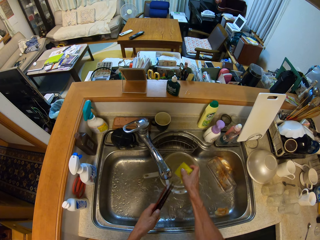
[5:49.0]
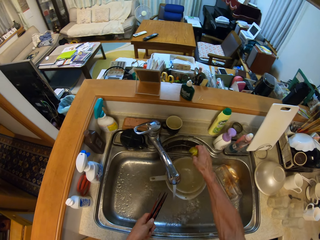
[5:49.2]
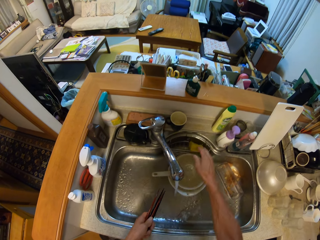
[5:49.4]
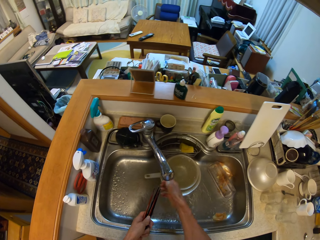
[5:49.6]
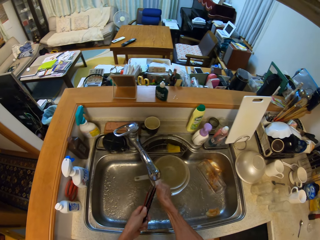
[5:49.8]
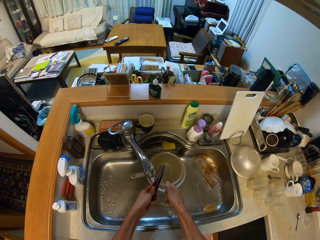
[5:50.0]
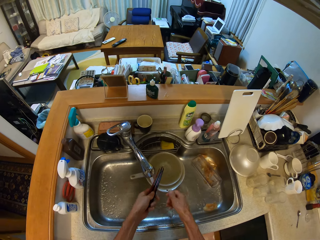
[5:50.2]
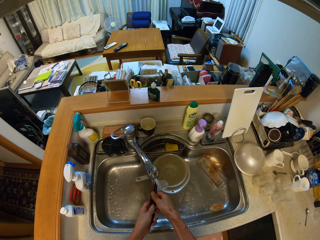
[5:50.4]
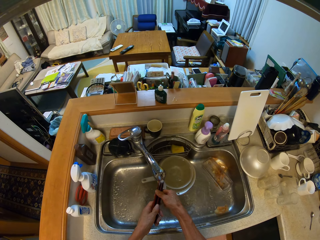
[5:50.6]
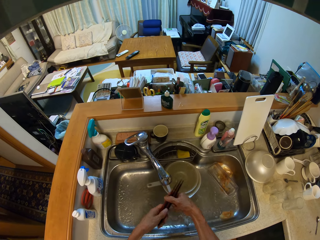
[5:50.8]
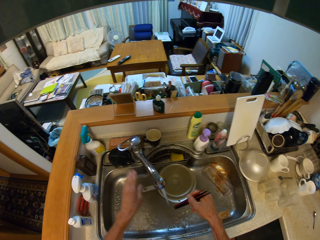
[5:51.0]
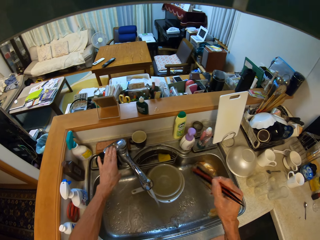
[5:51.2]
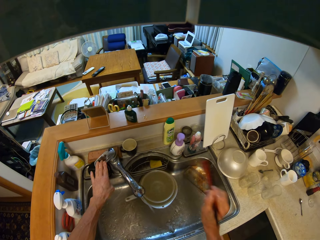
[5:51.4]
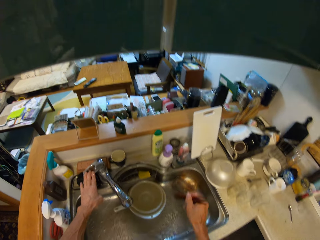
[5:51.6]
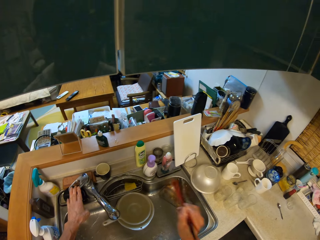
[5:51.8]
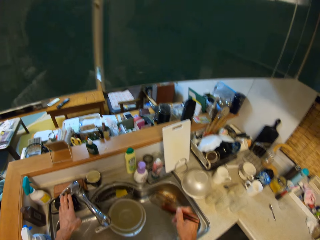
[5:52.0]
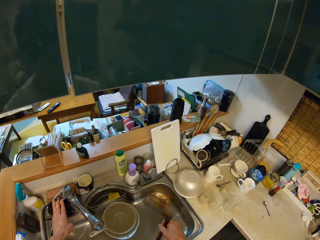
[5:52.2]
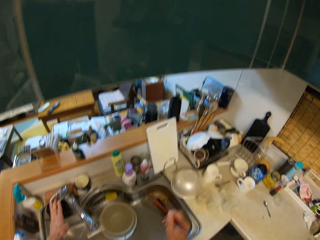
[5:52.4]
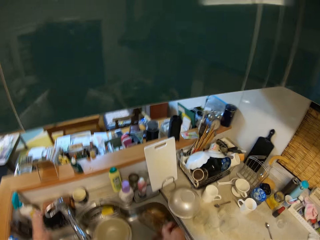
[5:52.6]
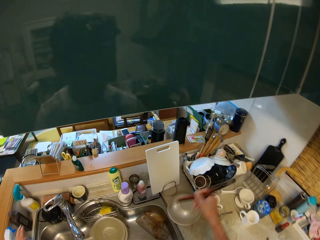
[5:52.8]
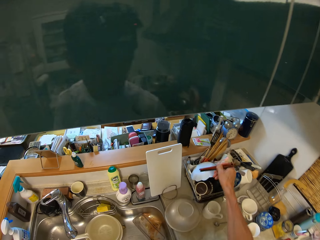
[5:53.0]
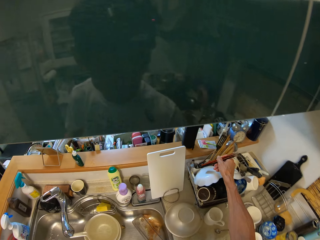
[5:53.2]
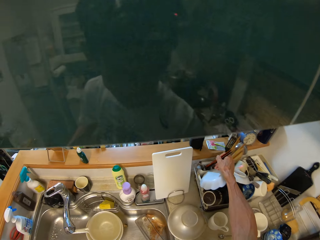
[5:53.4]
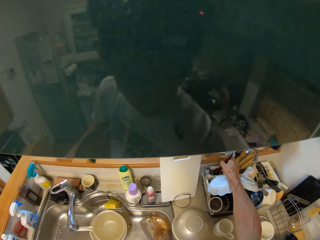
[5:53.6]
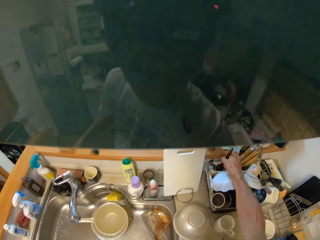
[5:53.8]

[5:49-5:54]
The camera wearer drops the foam on the wash basin with his right hand. He rinses the chopsticks in the wash basin. He turns off the tap of the wash basin with his left hand. He drops the chopsticks in a tray on the table with his right hand.

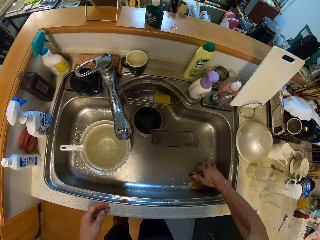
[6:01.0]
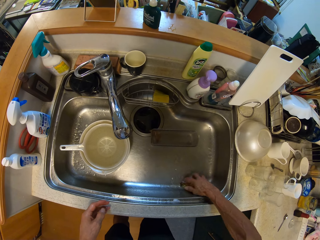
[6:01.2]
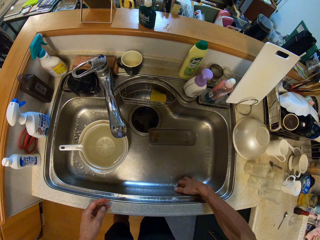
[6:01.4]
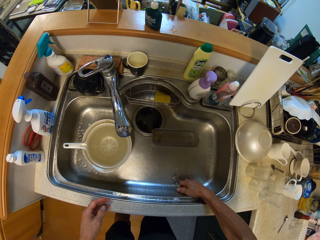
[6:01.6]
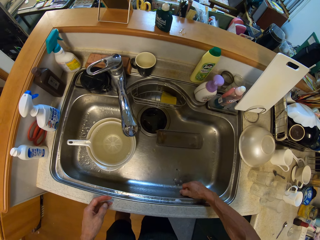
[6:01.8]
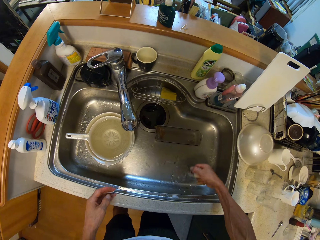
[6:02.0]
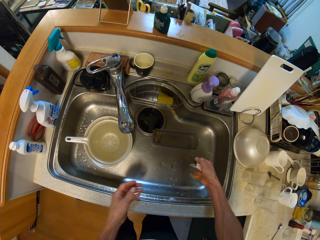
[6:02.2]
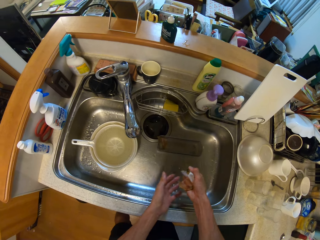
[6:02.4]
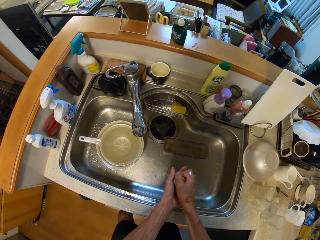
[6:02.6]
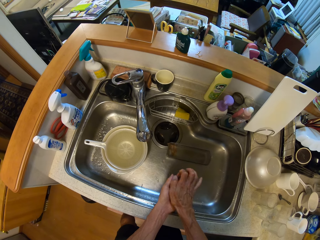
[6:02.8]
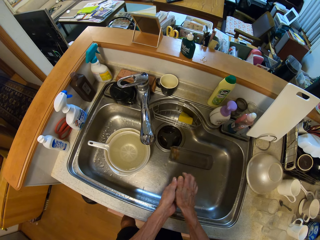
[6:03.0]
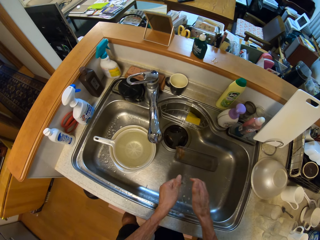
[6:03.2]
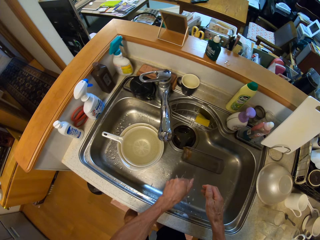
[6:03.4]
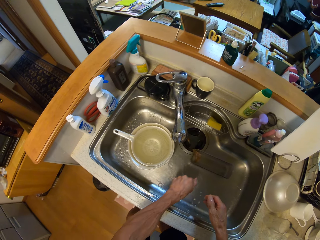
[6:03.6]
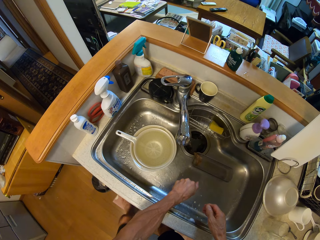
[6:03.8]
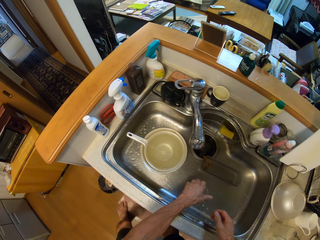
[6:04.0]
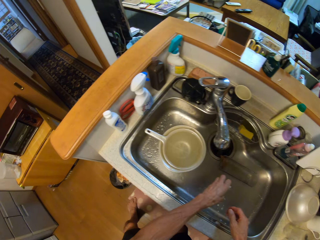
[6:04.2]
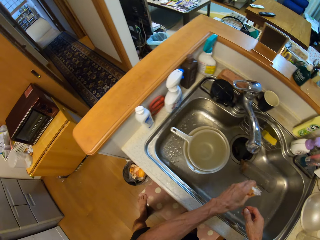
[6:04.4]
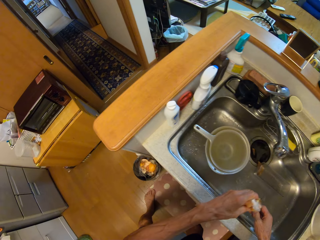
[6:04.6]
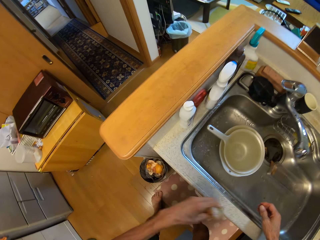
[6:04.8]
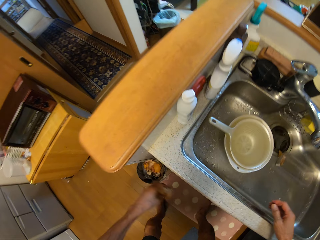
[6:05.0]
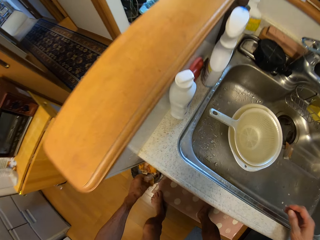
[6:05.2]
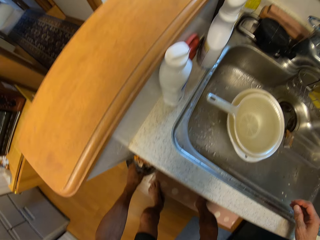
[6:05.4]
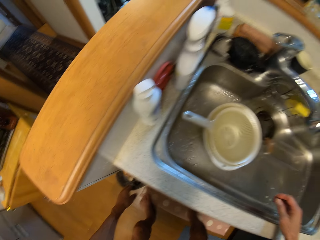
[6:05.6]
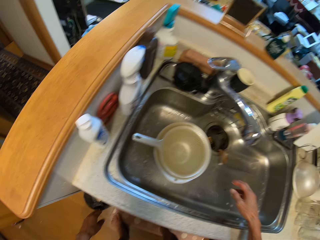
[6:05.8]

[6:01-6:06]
The camera wearer passes the dirt from his right hand to his left hand. He squeezes the dirt in his left hand. He throws the dirt into a bin on the floor with his left hand.

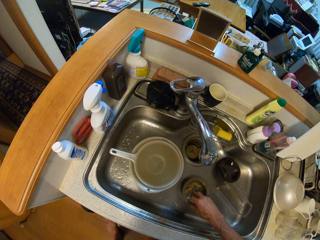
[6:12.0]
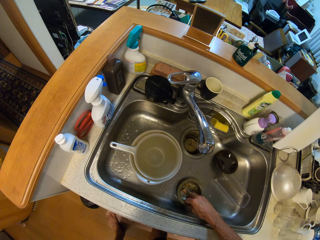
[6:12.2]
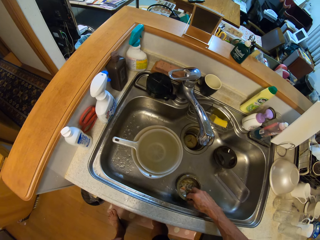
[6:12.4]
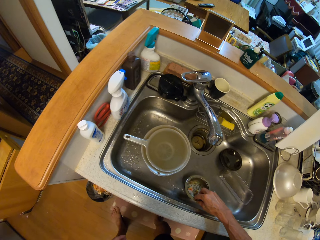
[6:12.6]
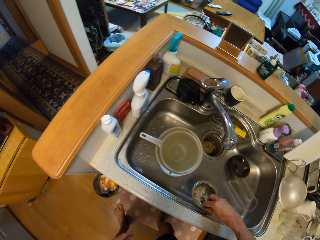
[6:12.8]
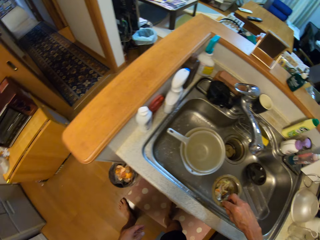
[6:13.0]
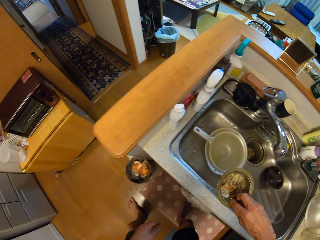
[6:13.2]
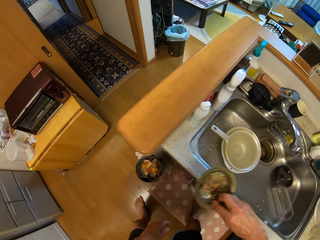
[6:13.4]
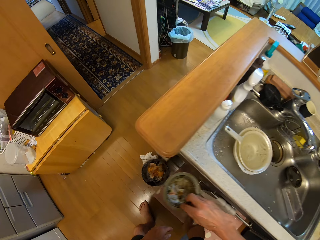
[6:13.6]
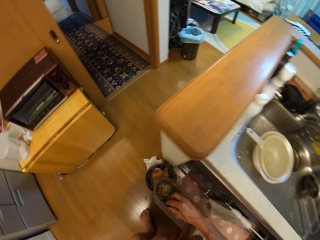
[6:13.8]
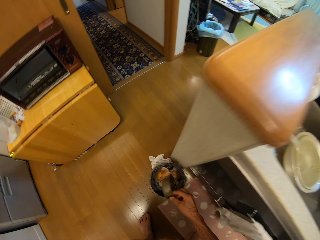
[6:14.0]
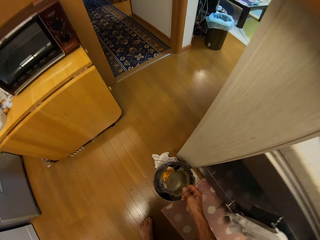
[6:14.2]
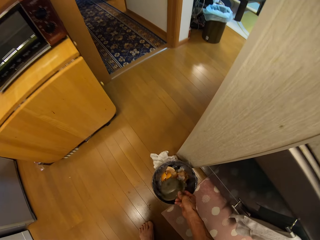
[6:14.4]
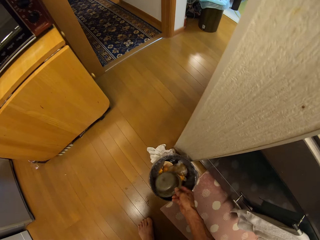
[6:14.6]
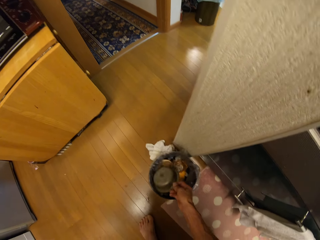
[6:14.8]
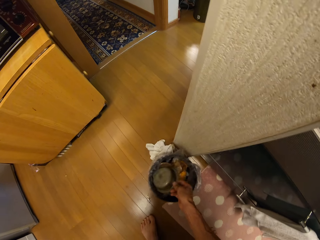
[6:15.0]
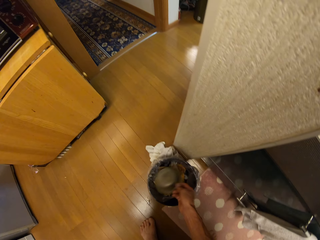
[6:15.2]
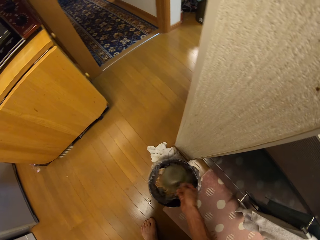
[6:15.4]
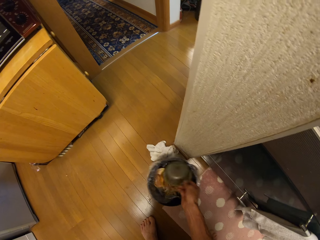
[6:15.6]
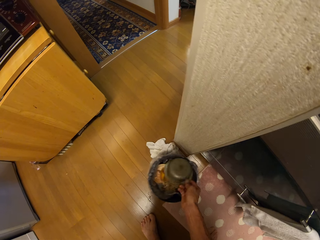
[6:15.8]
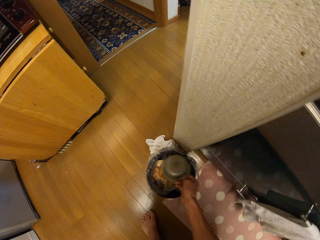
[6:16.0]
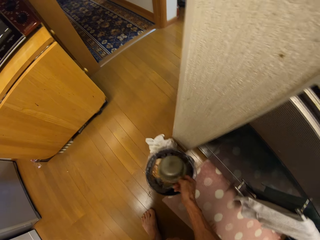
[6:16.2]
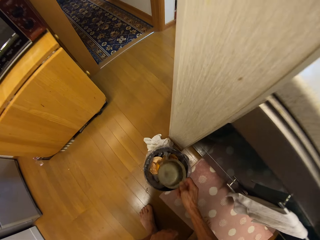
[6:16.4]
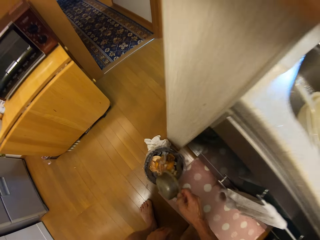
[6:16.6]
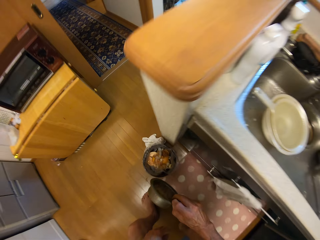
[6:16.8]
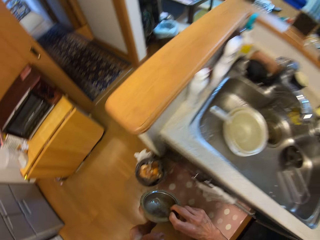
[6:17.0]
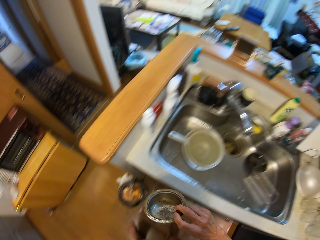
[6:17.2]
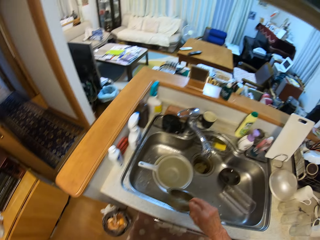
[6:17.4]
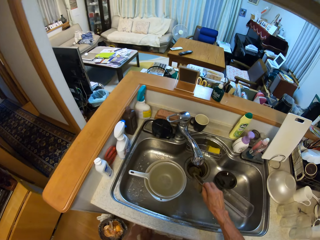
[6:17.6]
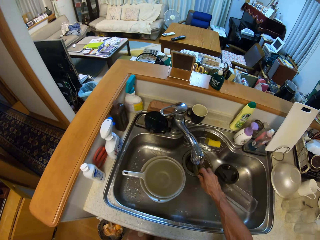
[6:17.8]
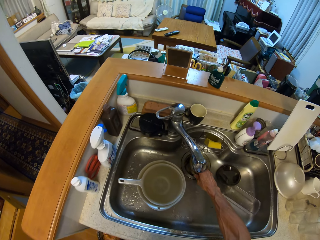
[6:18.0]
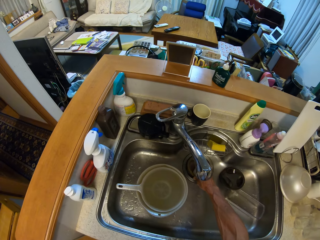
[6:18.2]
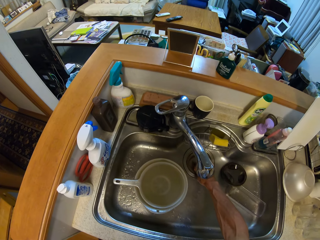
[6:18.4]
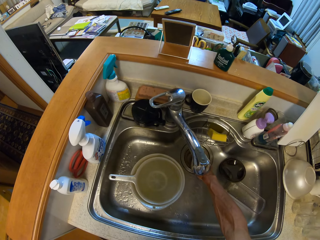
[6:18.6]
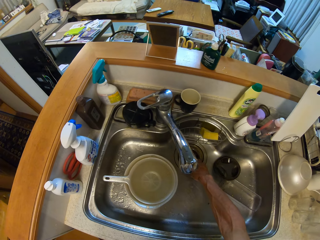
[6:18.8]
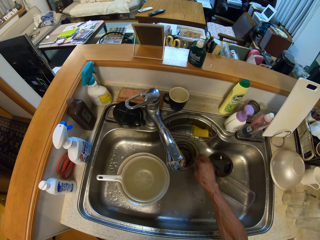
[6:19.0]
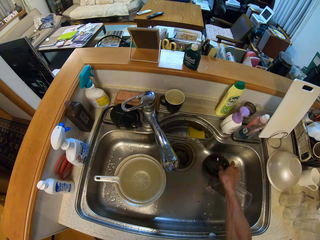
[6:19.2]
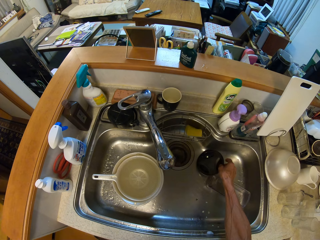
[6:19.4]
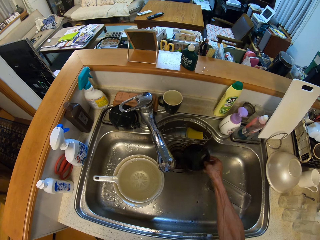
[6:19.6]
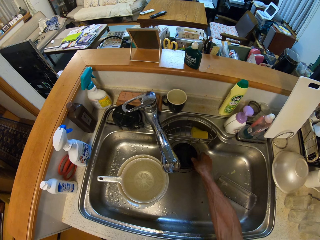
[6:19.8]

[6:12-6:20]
The camera wearer picks up the container from the wash basin with his right hand. He hits the bin with the container in his right hand. He inserts the container into the sink hole with his right hand. He picks up a container from the sink with his right hand.

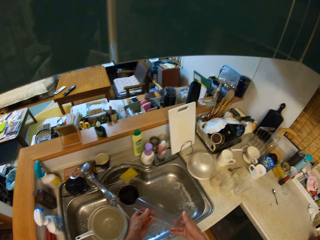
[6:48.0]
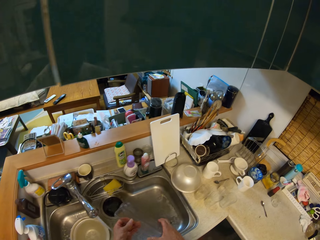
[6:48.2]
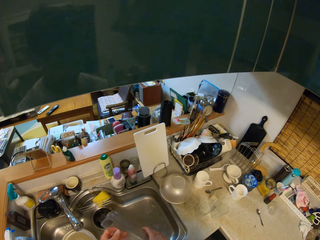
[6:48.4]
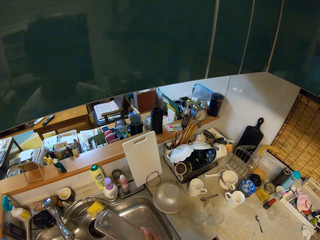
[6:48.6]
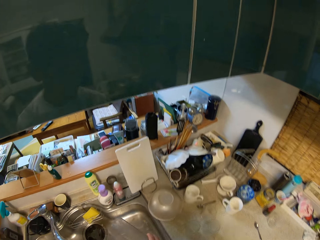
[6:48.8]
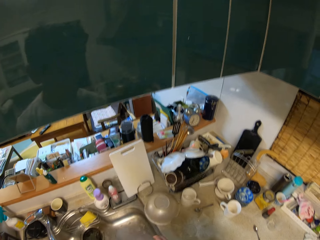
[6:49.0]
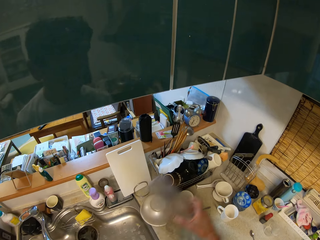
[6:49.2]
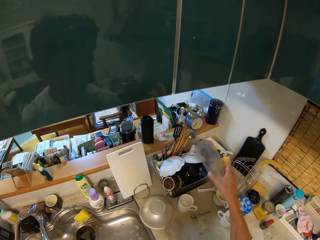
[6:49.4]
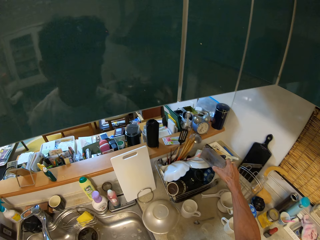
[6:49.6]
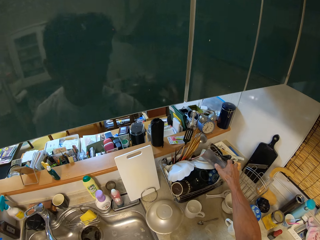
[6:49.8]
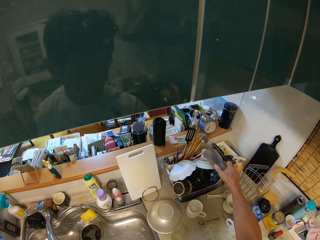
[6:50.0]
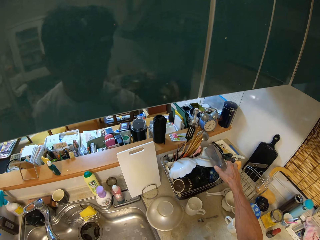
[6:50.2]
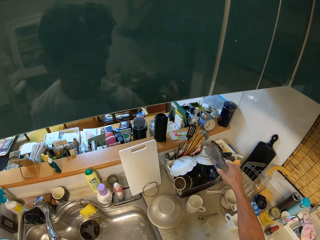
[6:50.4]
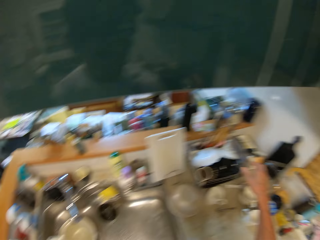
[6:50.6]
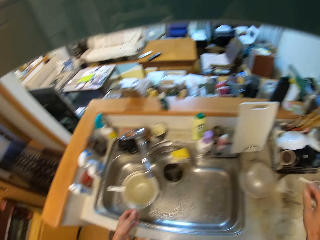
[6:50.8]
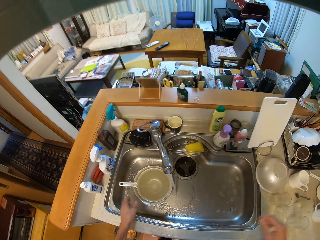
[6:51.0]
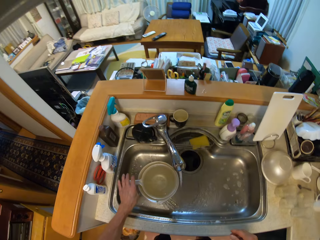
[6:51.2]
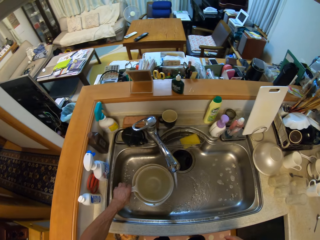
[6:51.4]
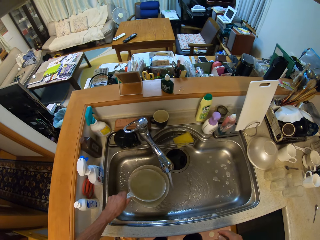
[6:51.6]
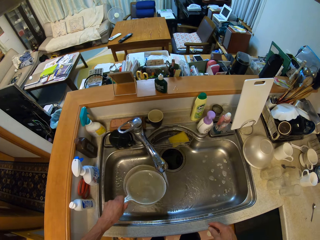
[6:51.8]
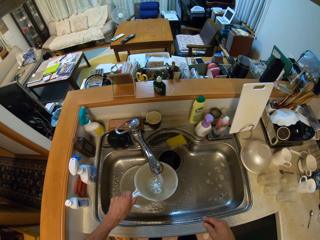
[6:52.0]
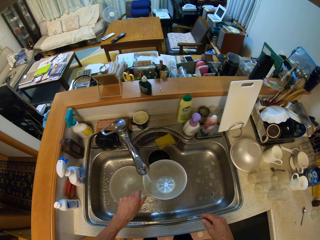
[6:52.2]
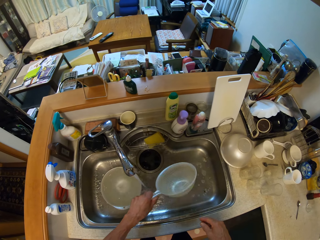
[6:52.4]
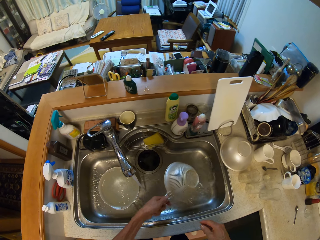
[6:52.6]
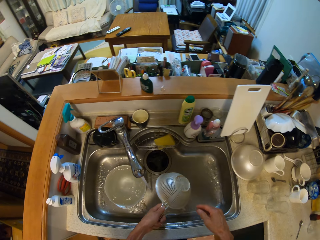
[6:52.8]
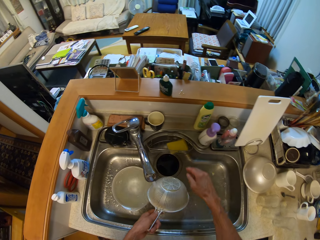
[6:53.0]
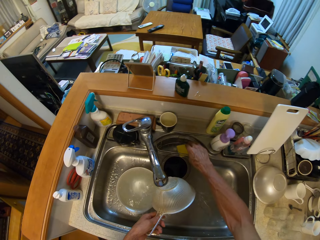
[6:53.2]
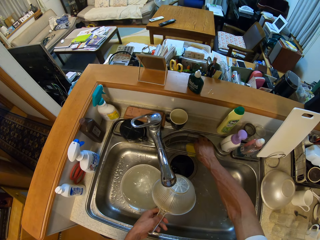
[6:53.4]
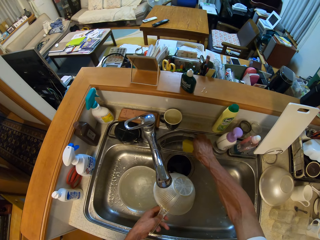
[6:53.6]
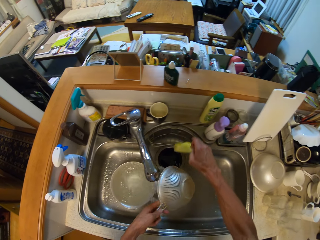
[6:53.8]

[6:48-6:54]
The camera wearer drops the plastic container on a tray on the table with his right hand. He picks up a sieve bowl in the sink with his left hand. He washes the sieve bowl. He picks up the foam from the sink with his right hand.
